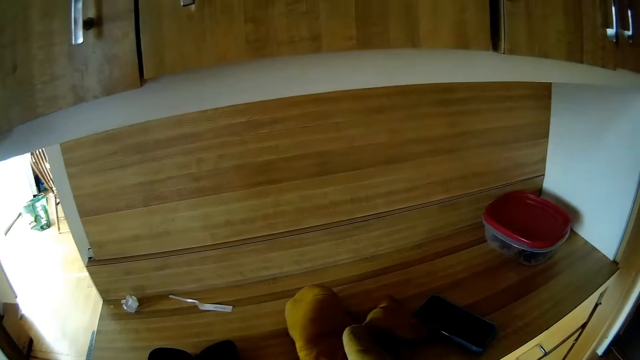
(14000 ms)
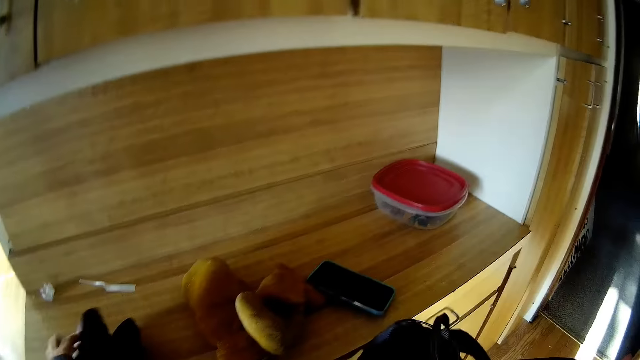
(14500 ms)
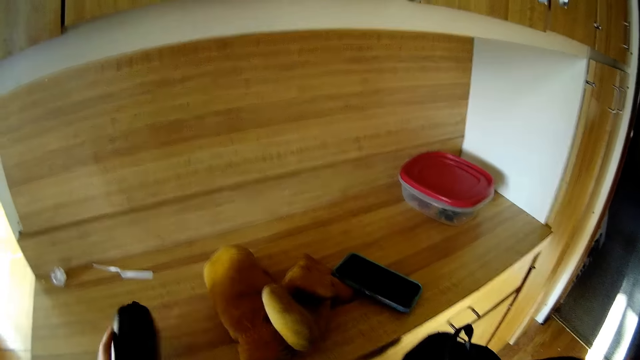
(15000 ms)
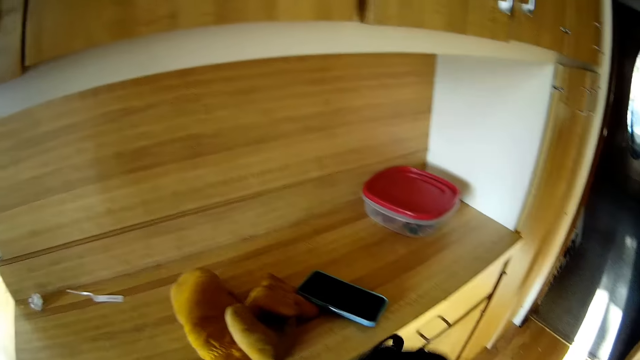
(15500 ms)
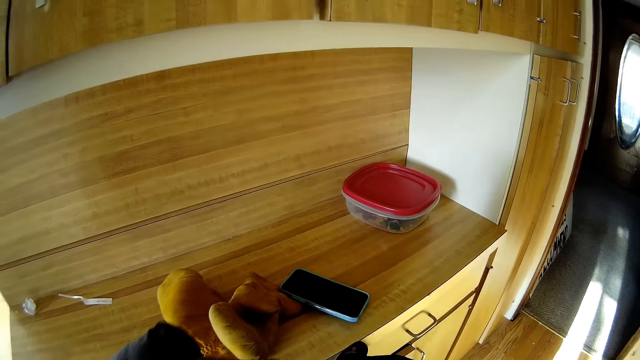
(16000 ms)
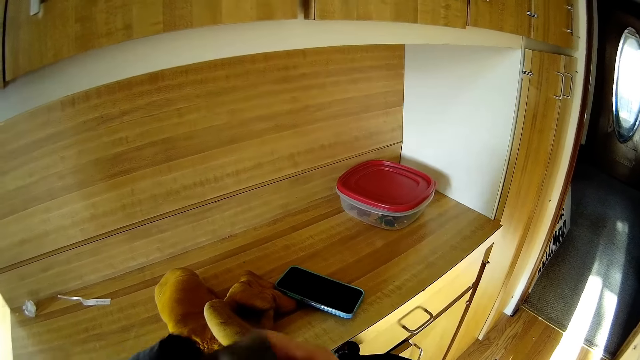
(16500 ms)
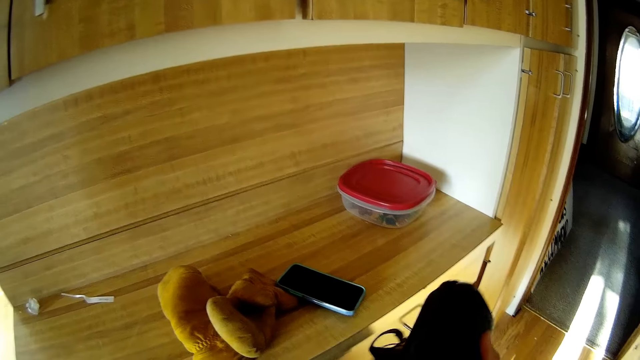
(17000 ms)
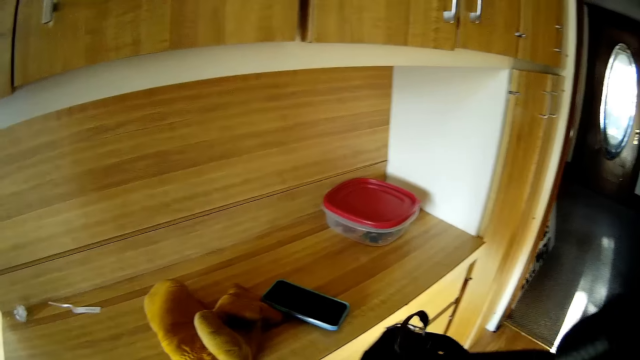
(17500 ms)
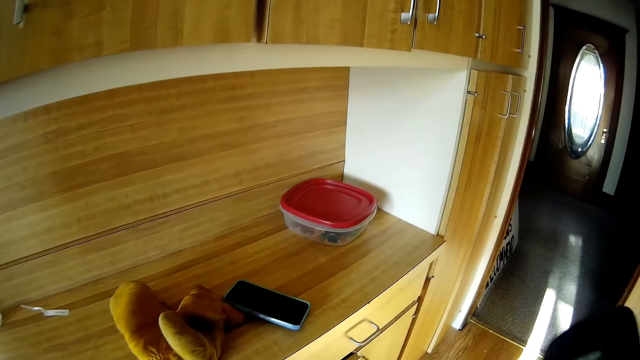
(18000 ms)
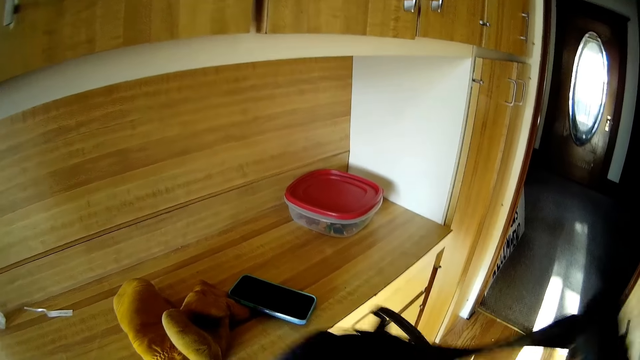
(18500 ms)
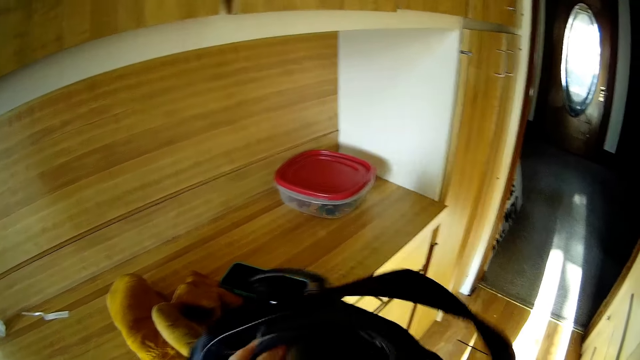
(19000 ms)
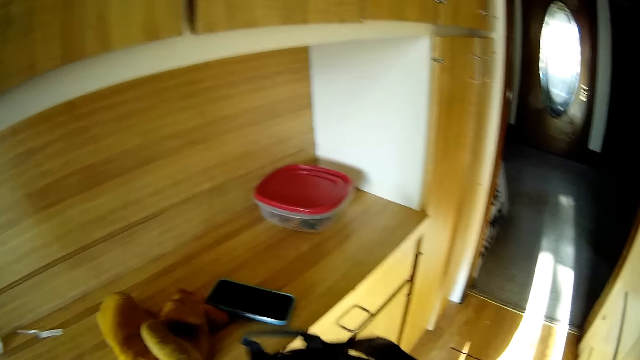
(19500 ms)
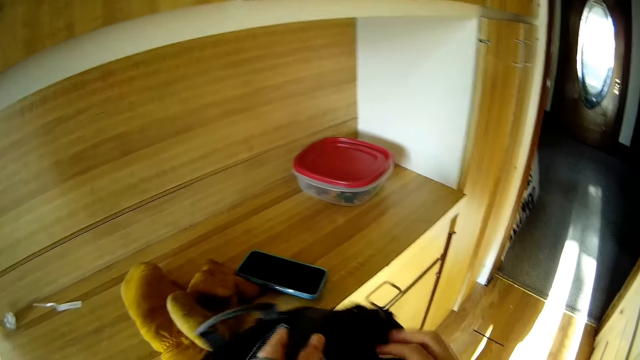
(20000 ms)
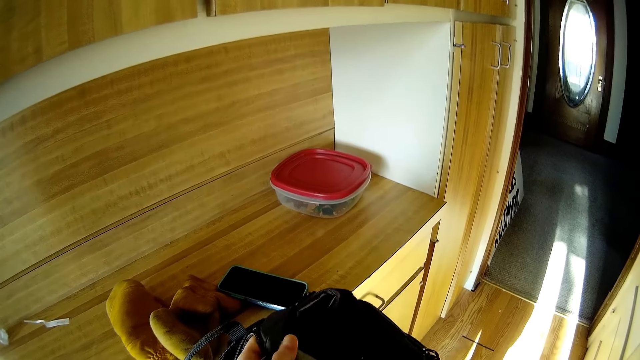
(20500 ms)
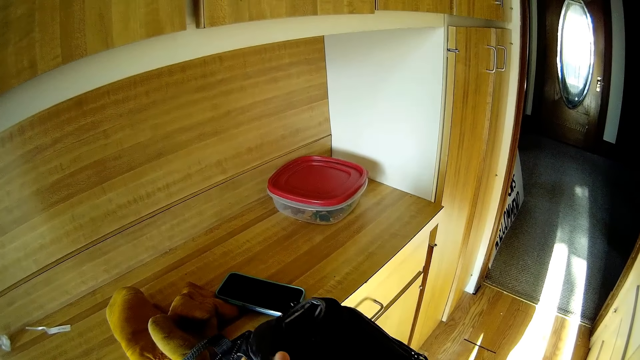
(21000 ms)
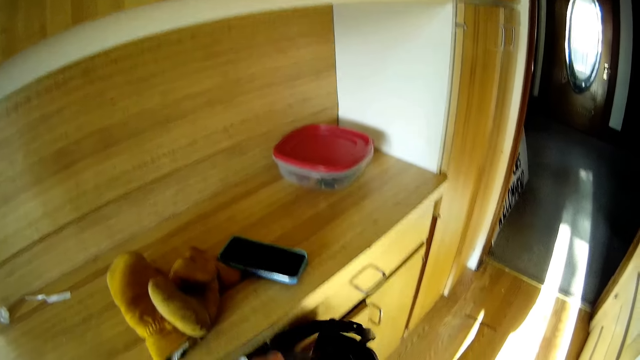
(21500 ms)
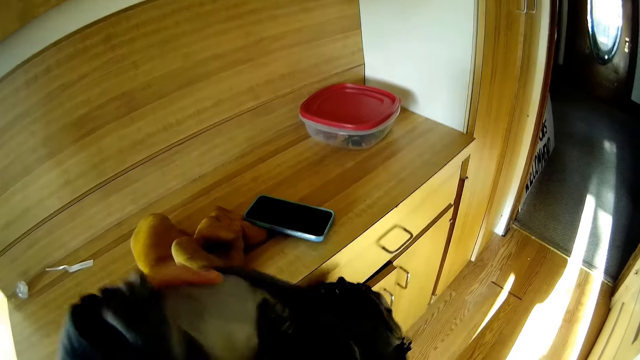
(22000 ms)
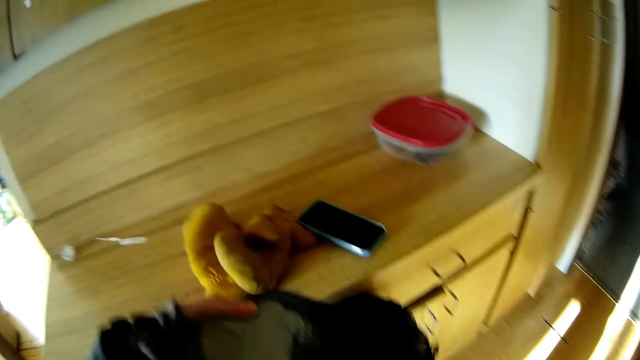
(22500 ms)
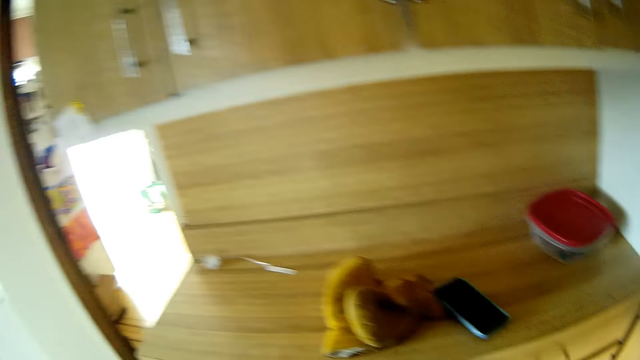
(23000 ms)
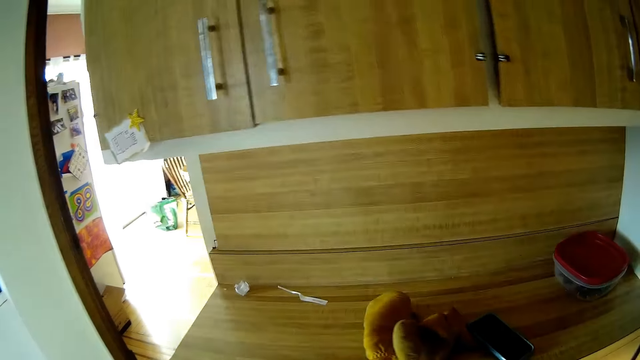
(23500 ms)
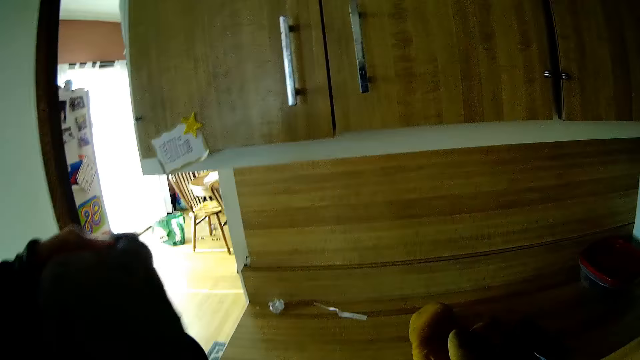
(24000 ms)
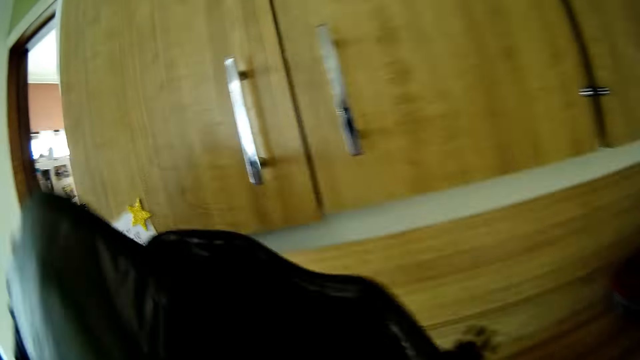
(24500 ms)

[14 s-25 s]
The camera wearer picks up a glasses case. She puts the glasses case in the backpack. She inspects the backpack. She opens a bag in her left hand with her right hand.

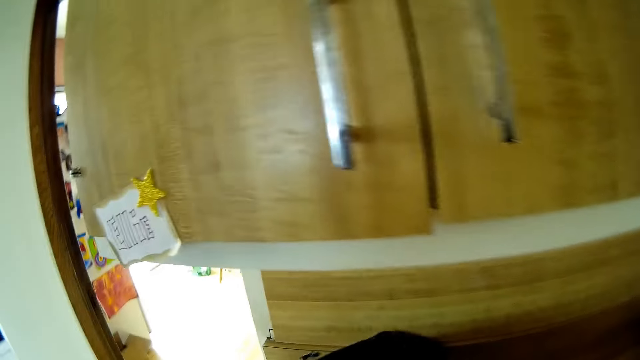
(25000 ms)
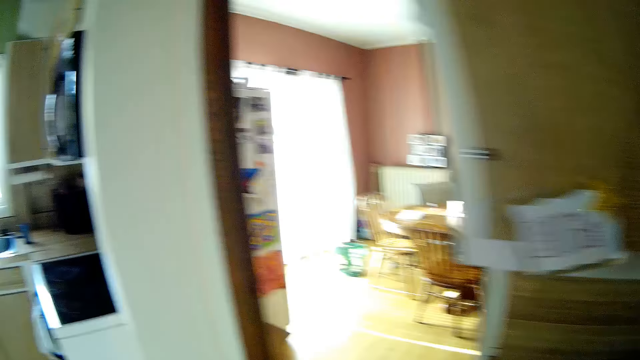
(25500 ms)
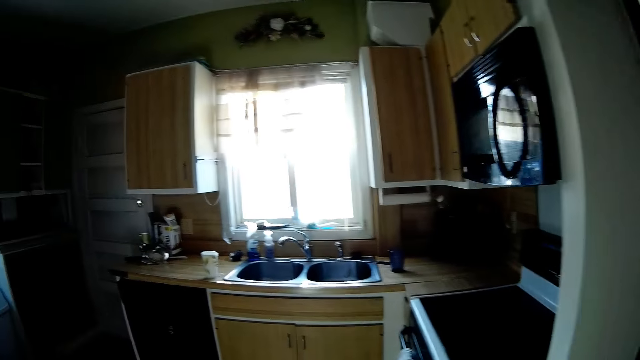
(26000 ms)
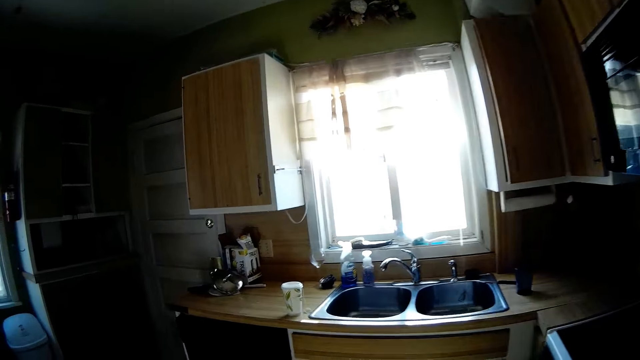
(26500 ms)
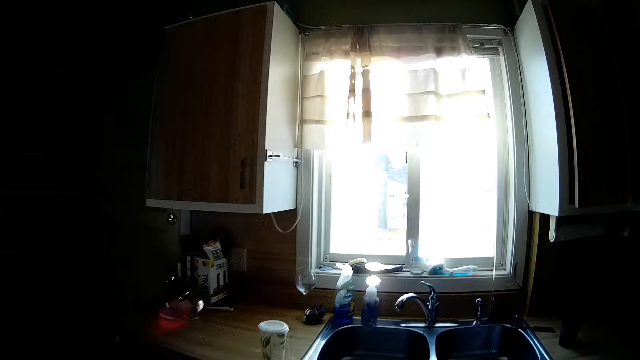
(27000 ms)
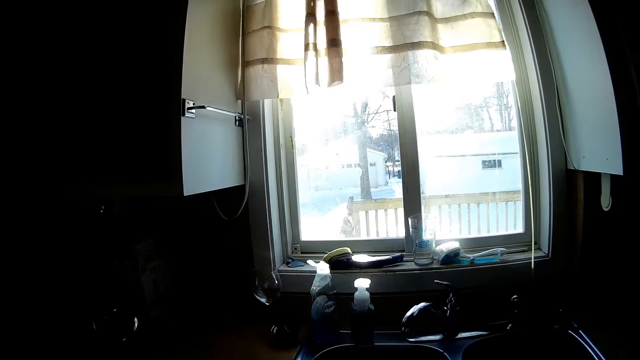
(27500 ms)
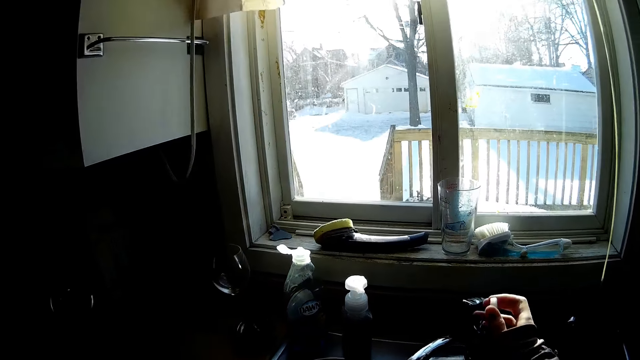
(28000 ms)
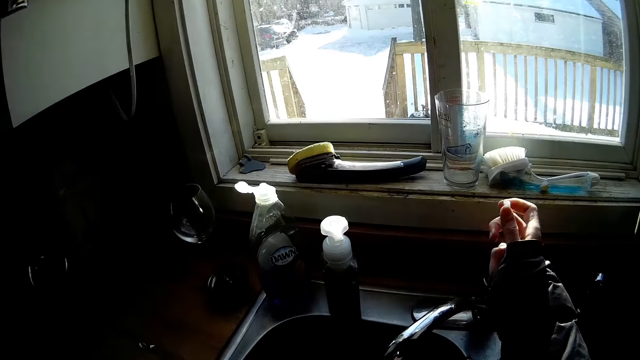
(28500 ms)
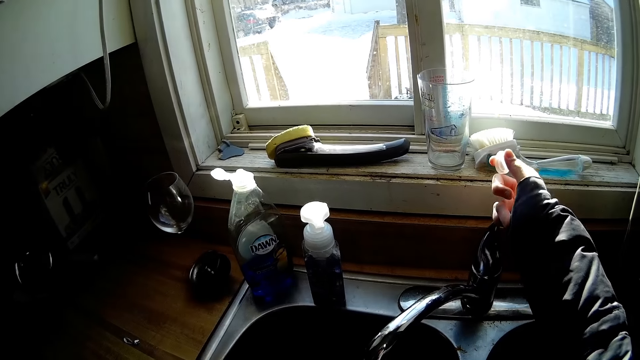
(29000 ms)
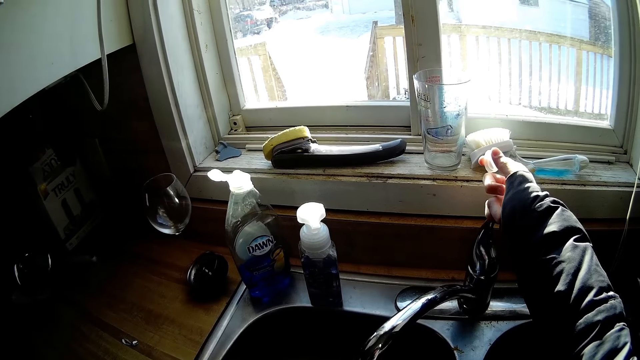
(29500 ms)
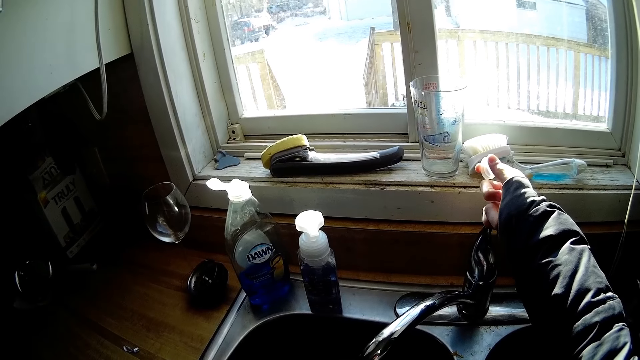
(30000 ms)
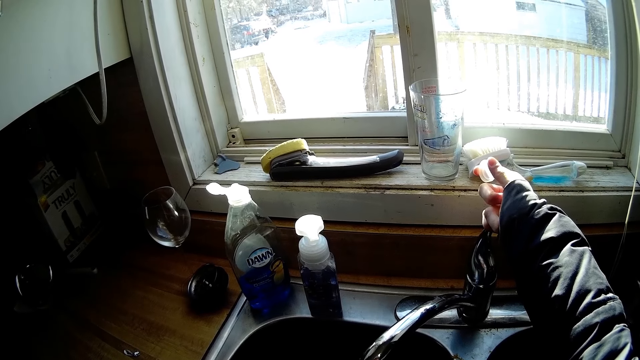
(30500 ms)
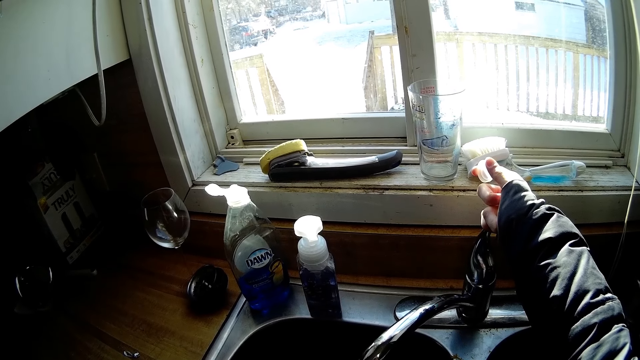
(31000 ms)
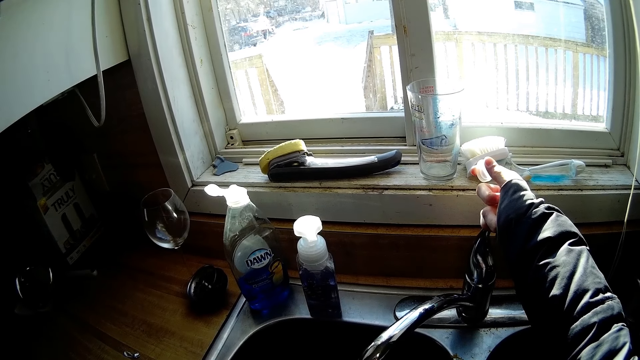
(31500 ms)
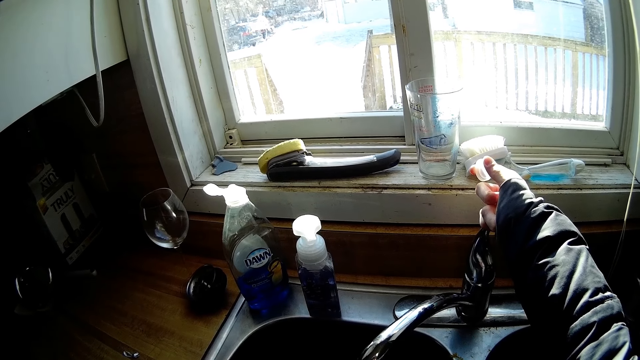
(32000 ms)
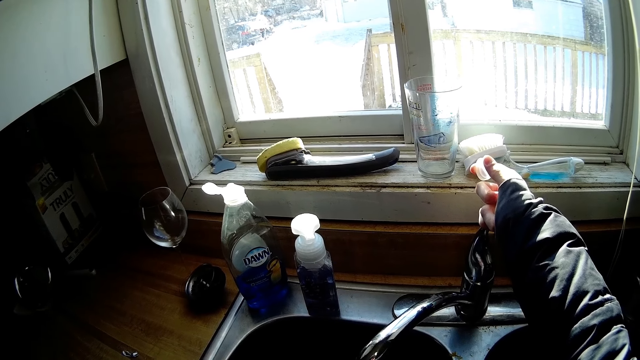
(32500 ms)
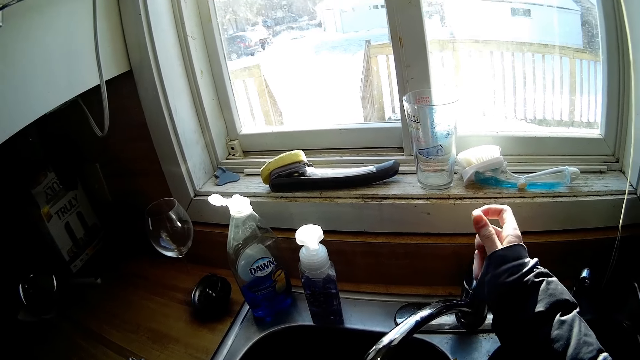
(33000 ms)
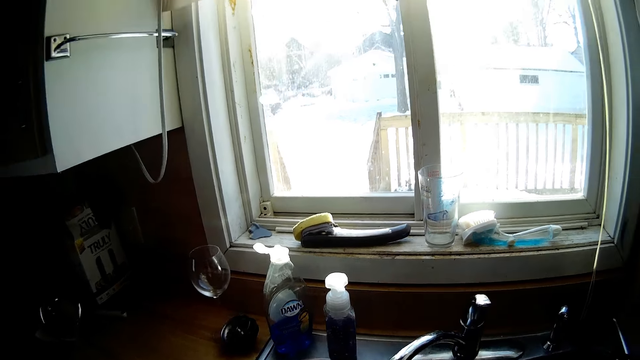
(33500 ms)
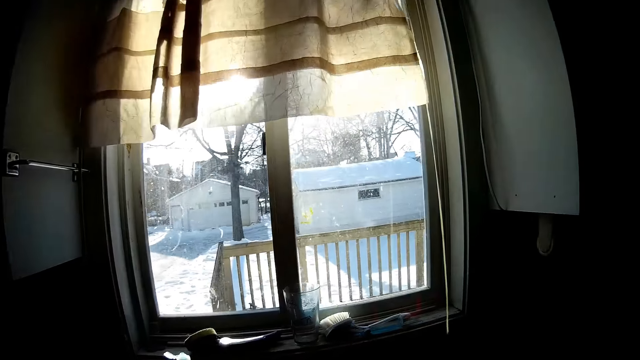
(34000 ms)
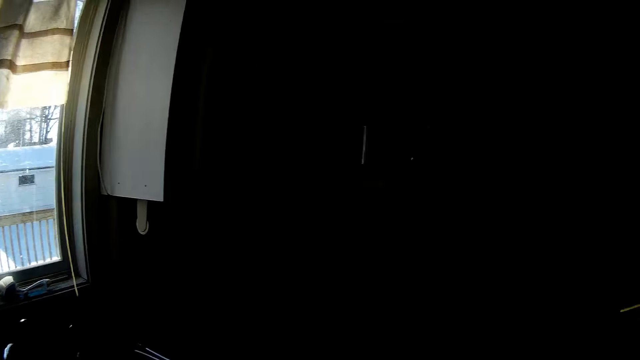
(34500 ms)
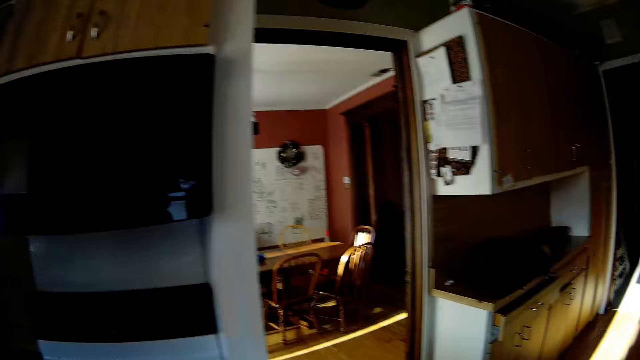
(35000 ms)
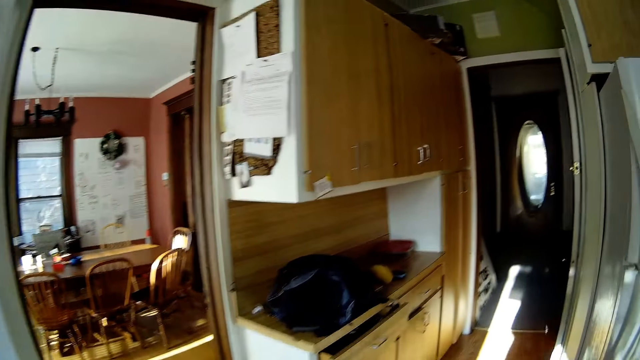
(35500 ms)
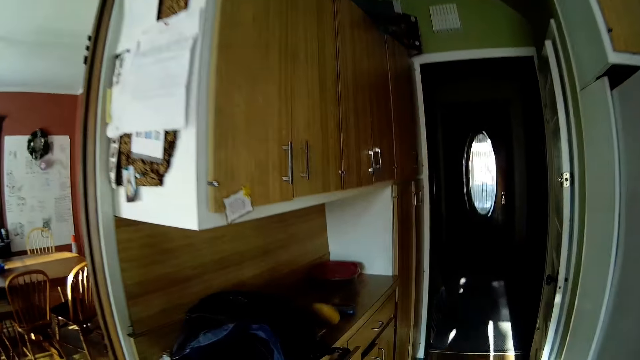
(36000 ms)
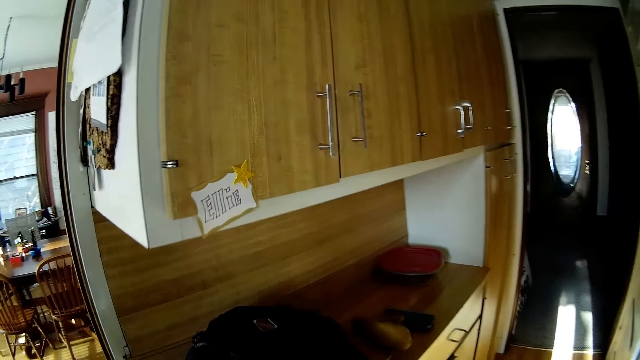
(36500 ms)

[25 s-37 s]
The camera wearer places the bag on a countertop with both hands. She walks around the kitchen. She inspects the kitchen faucet. She opens a tap with her right hand. She closes the tap with her right hand. She walks around the kitchen.
